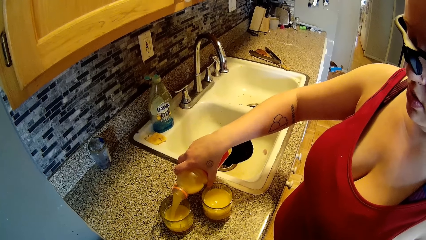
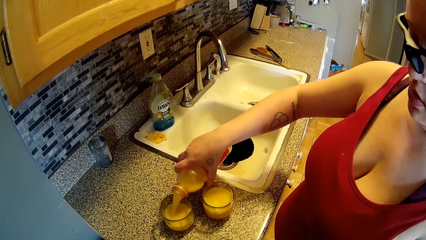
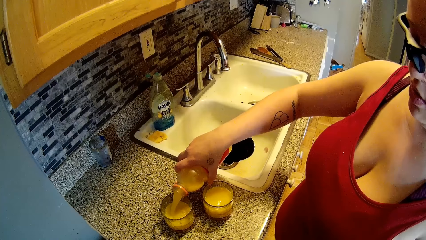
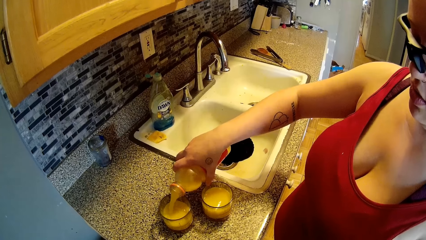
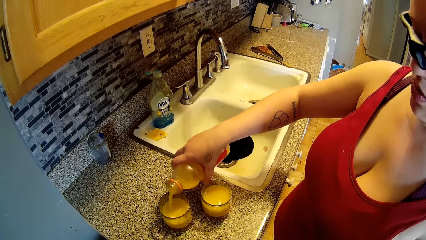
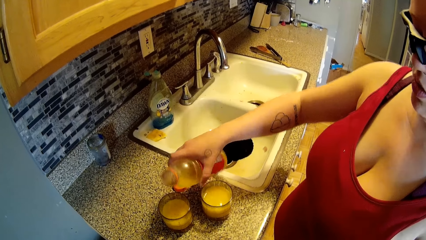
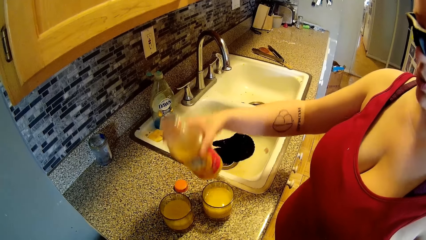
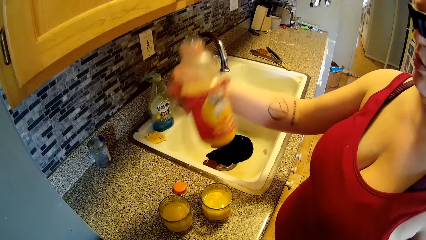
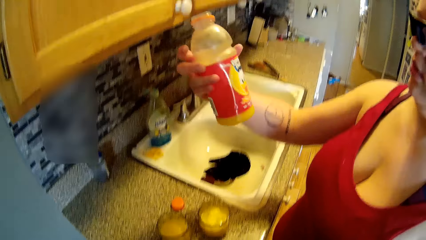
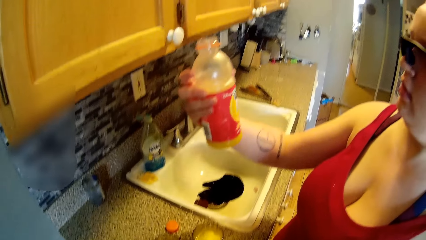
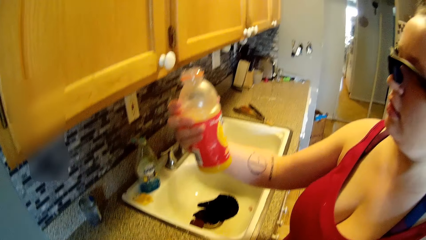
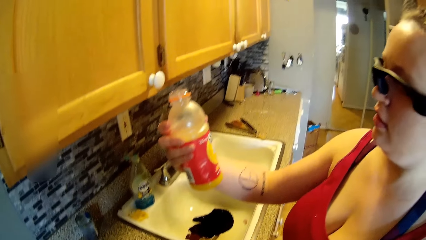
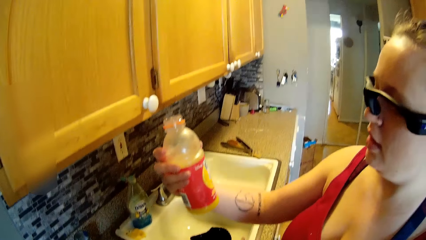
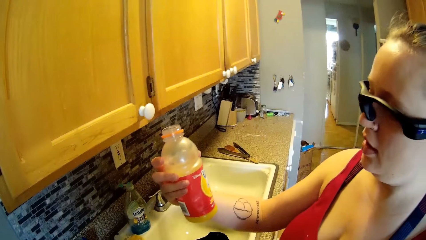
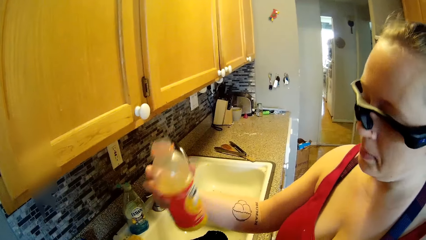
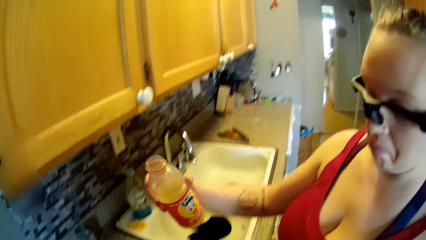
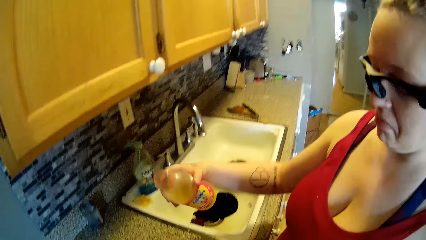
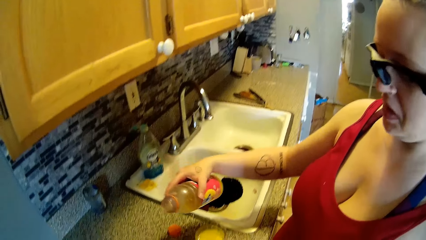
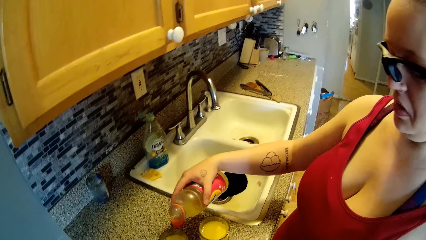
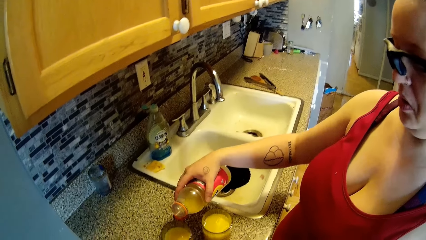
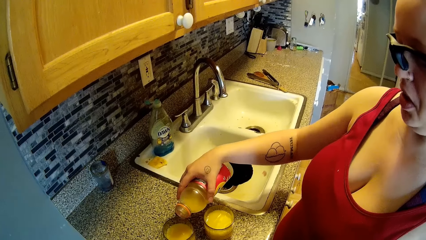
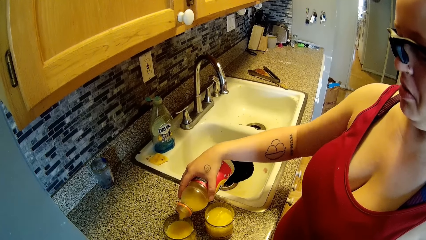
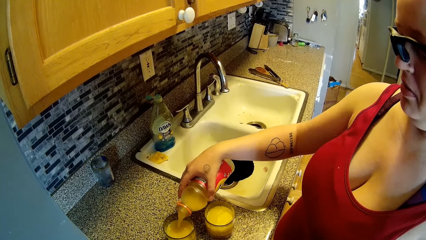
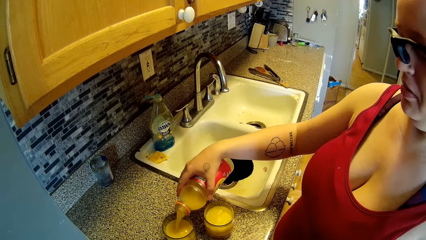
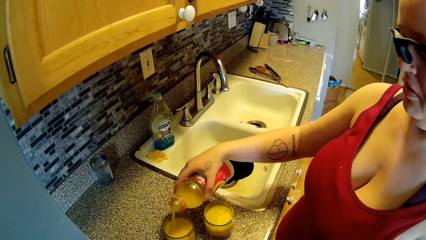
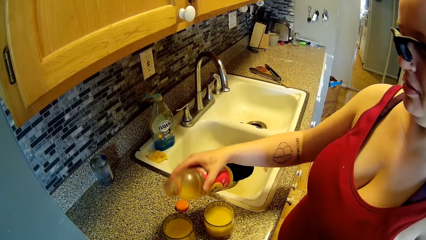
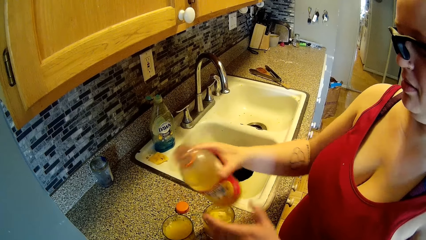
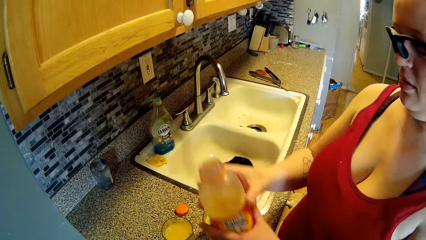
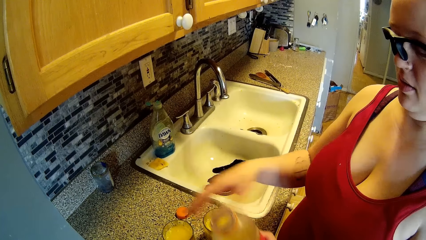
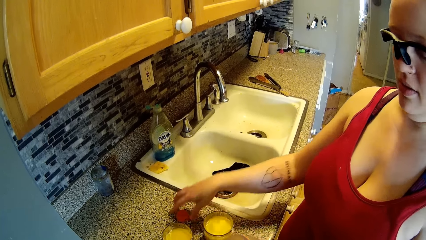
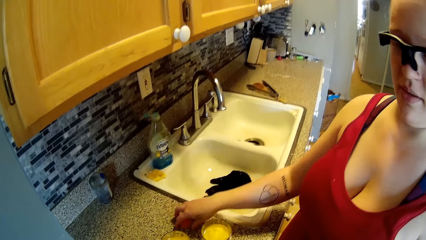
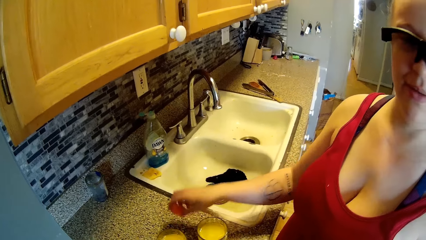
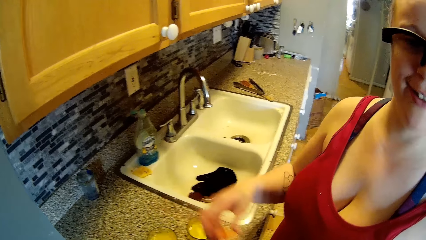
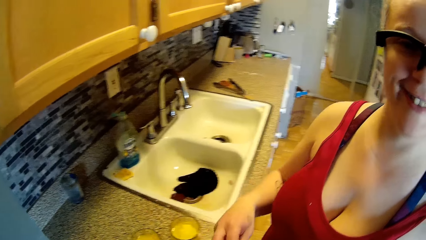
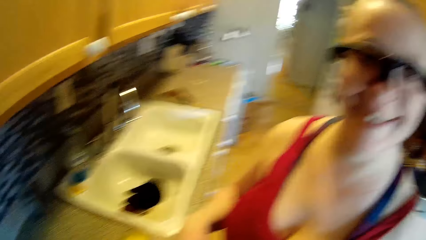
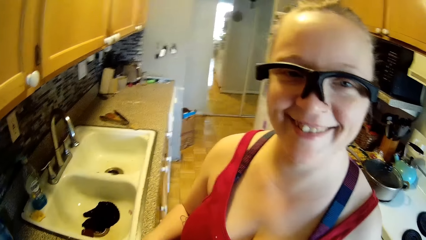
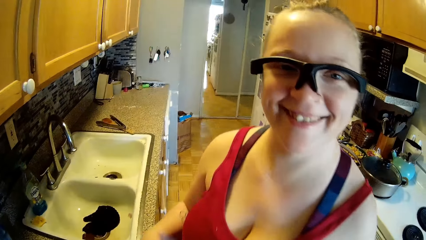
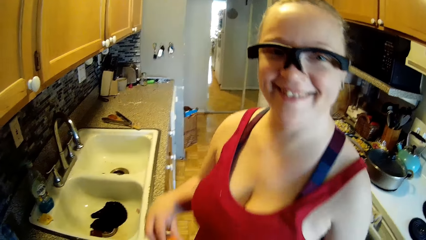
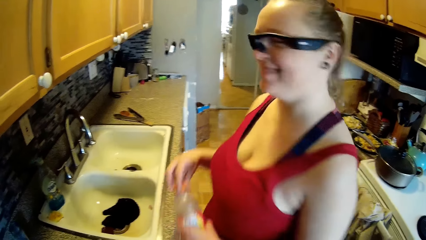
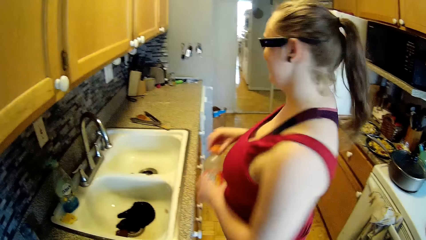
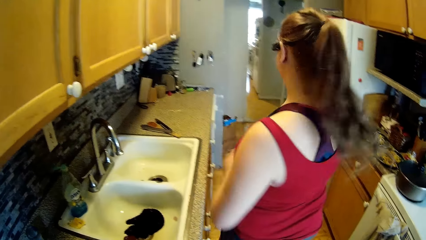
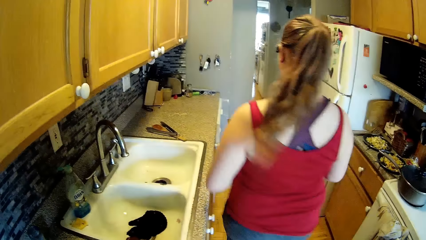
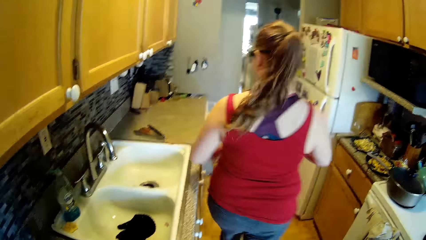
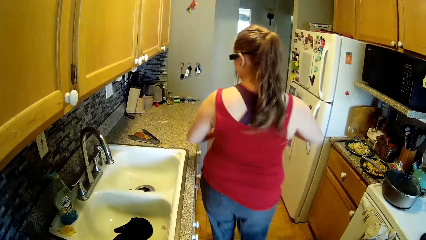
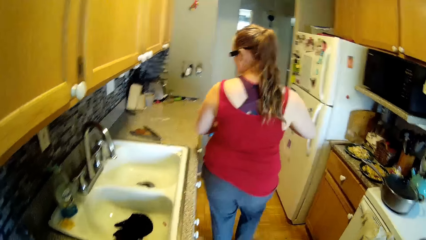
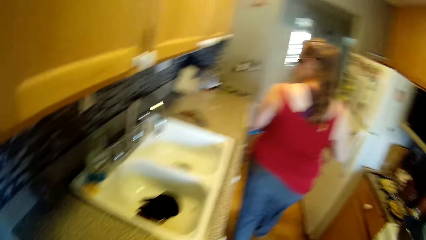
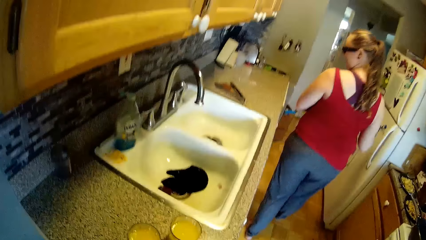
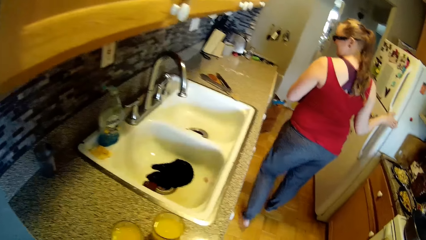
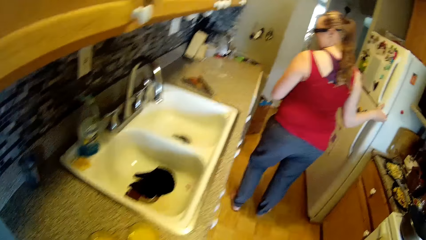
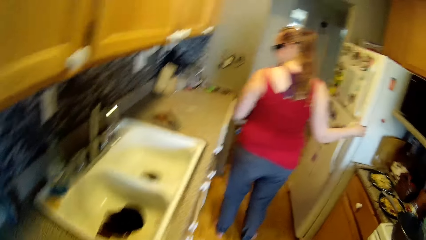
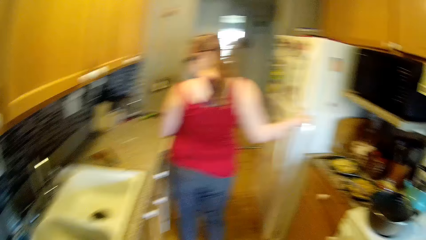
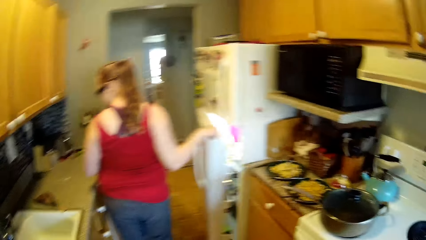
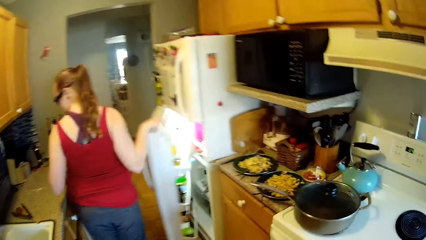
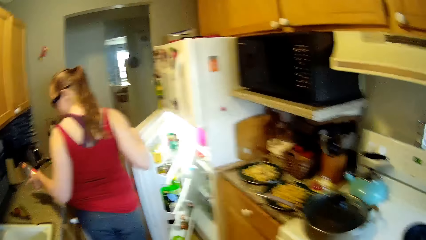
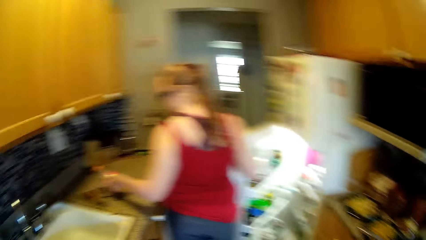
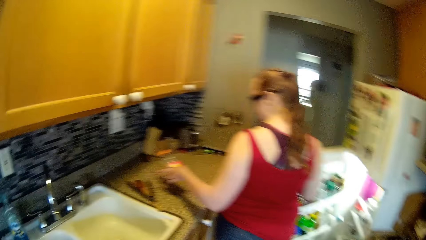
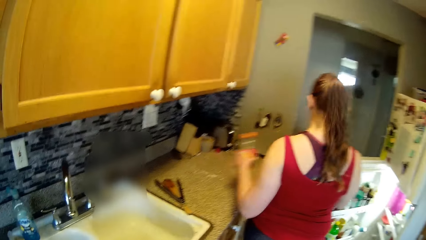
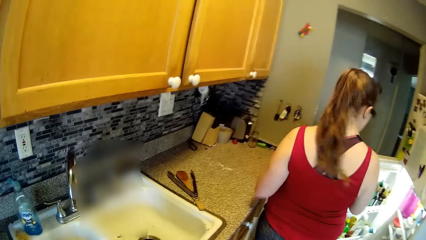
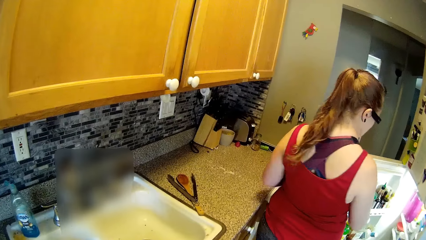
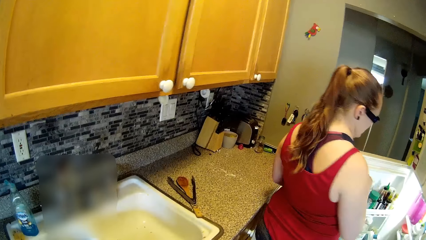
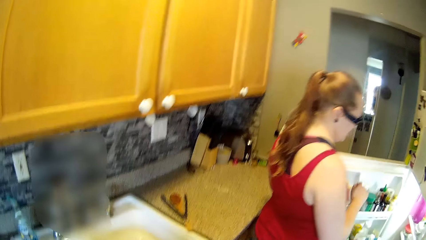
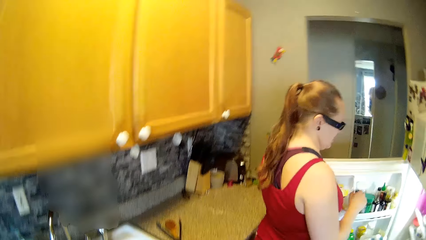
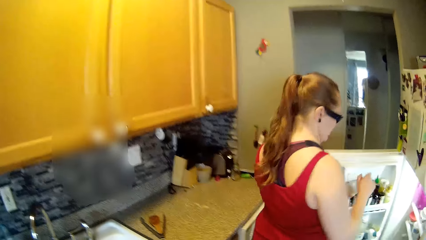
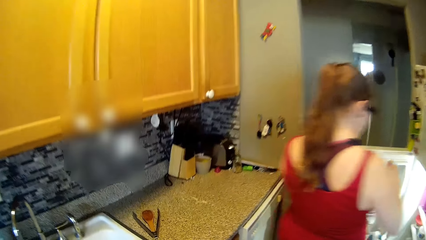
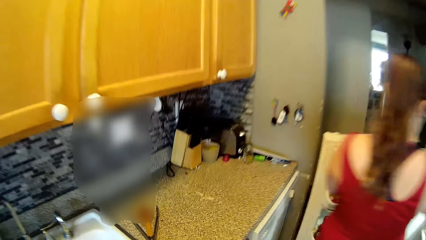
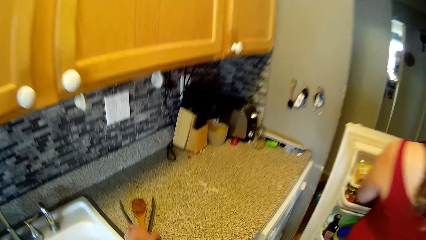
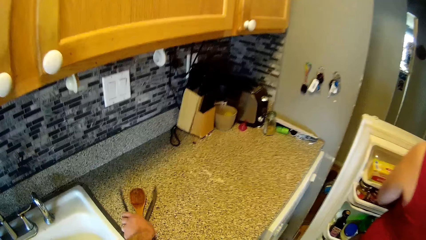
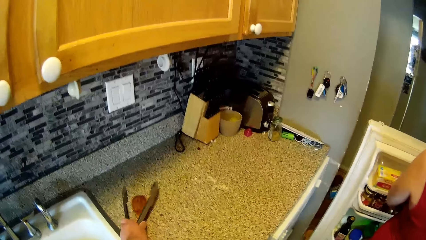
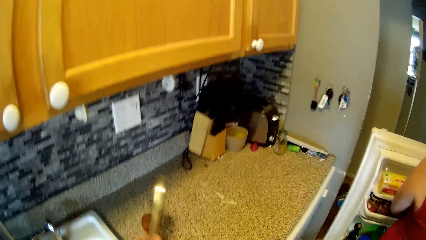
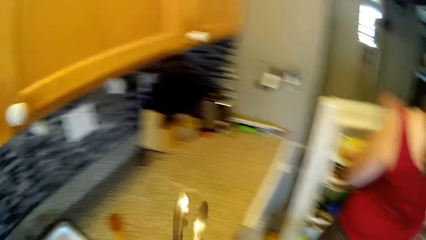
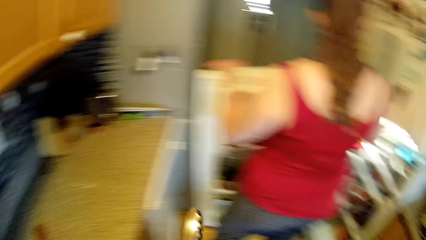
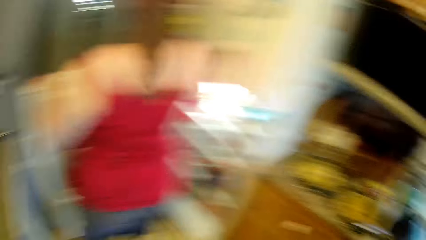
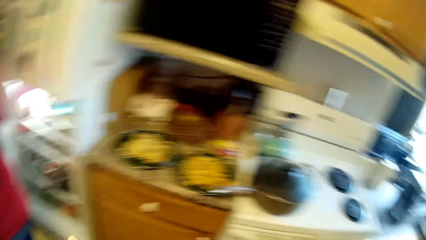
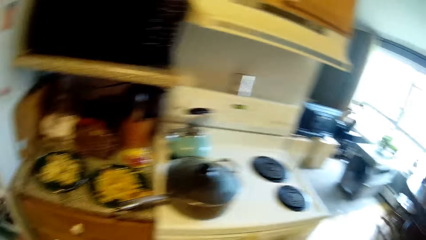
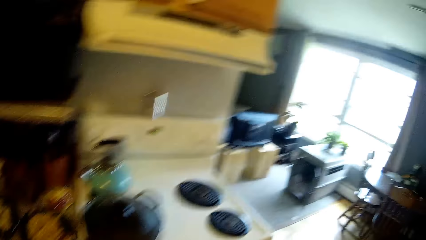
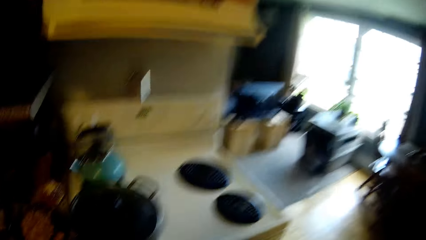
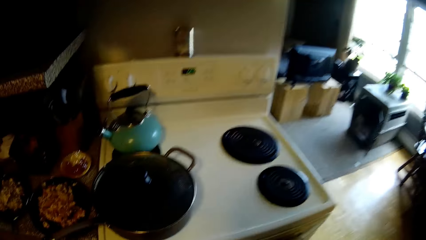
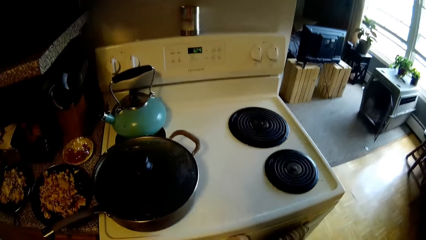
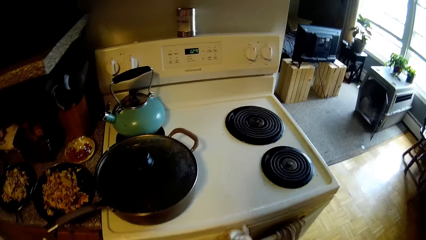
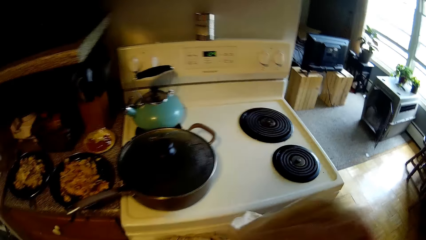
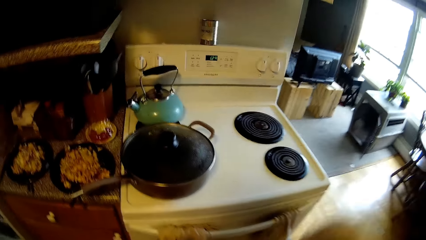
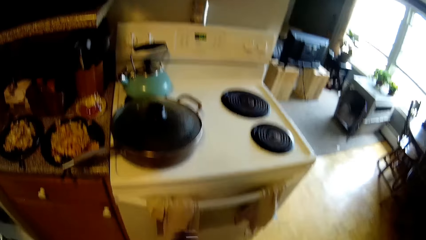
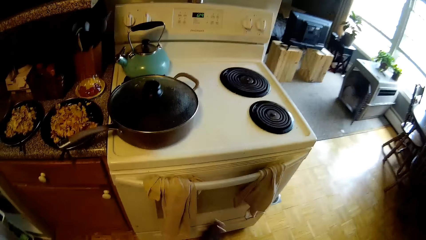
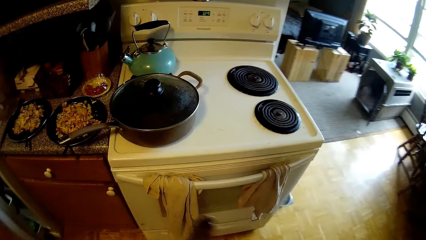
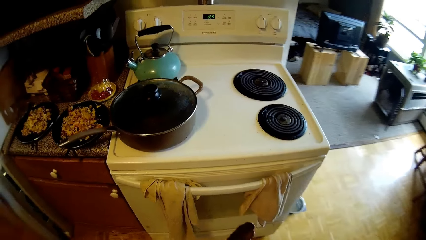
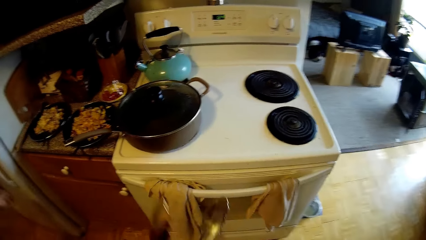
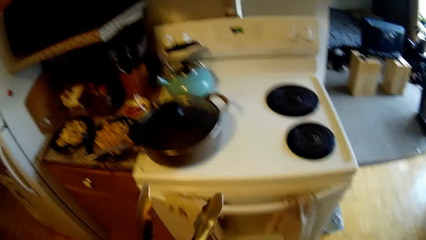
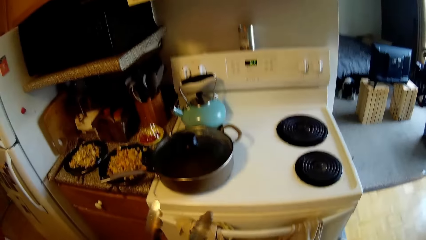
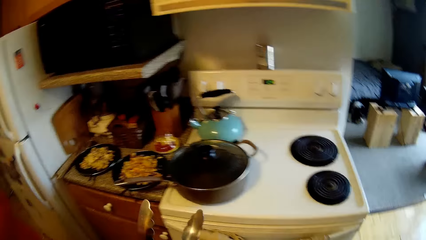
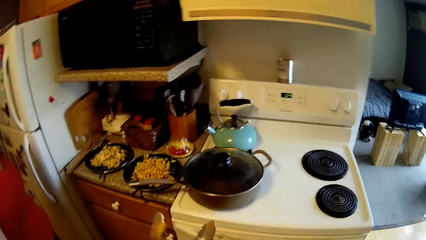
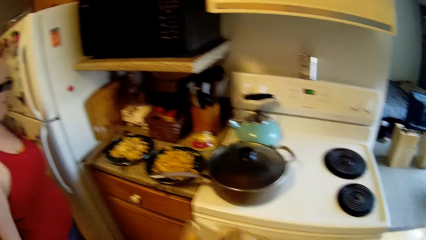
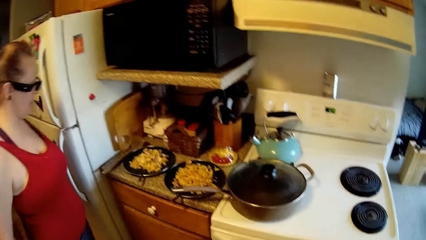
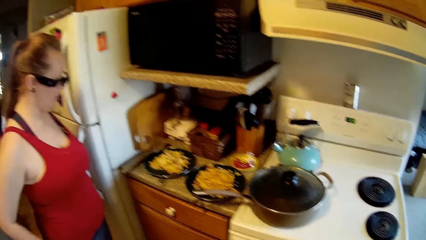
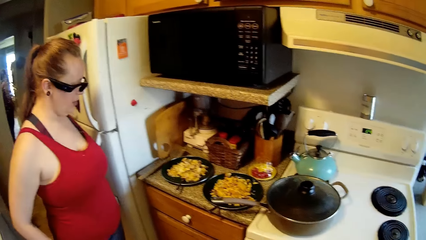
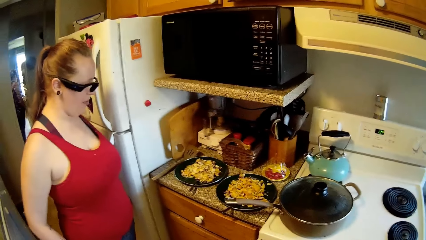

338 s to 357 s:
The woman speaks to the camera wearer. The woman transfers the bottle of fruit juice to her left hand. The woman picks up the cover of the fruit juice bottle from the counter top with her right hand. The woman covers the fruit juice bottle with the cover in her right hand. The woman walks to a fridge. The woman opens the fridge with her right hand. The camera wearer interacts with the woman. He takes a tong from the cabinet on the kitchen counter top with his right hand. He takes the napkin from the gas cooker handle with his right hand. The woman interacts with the camera wearer.
